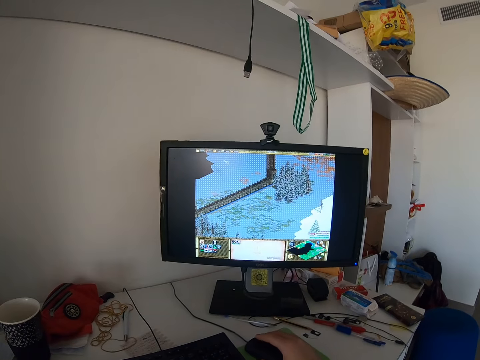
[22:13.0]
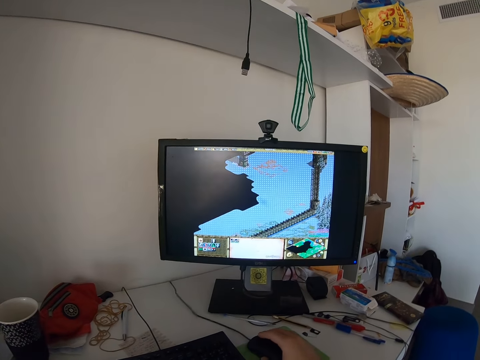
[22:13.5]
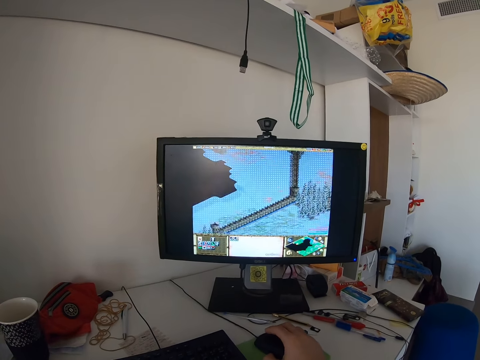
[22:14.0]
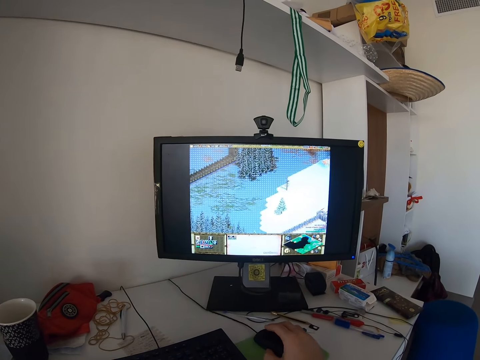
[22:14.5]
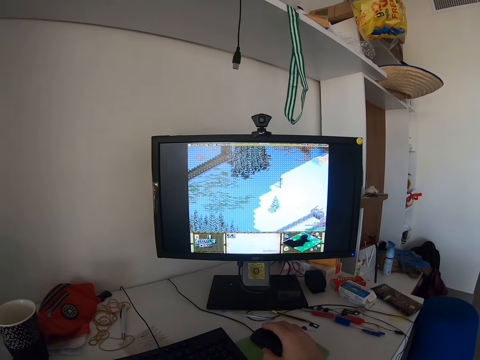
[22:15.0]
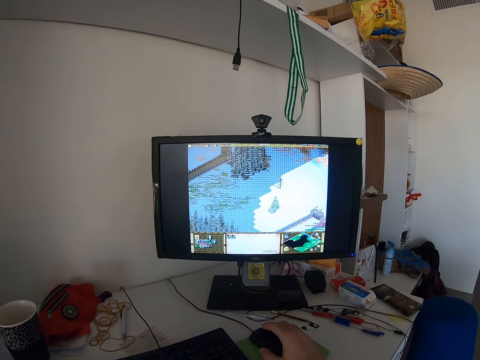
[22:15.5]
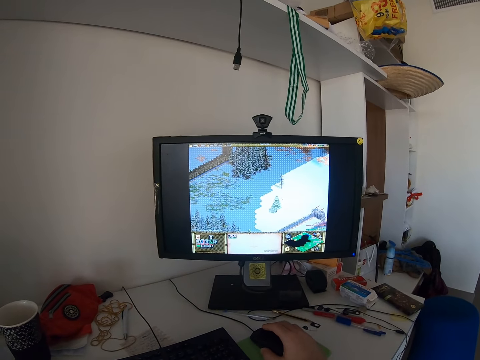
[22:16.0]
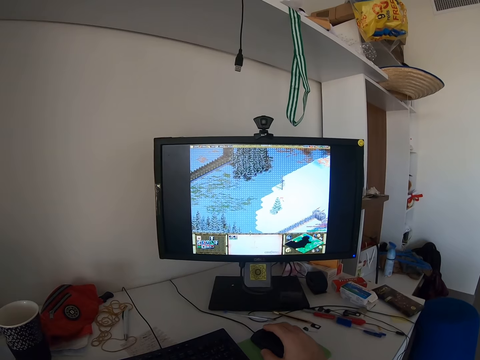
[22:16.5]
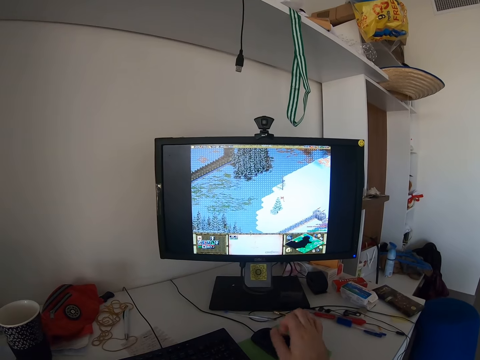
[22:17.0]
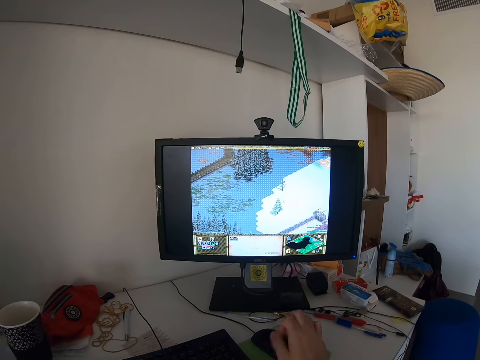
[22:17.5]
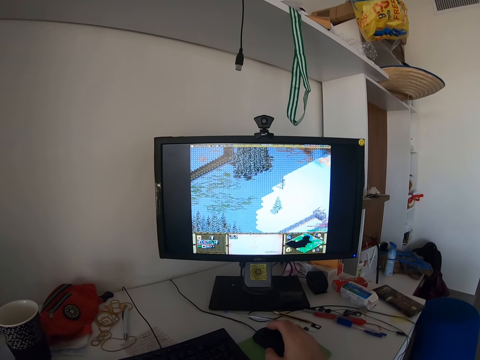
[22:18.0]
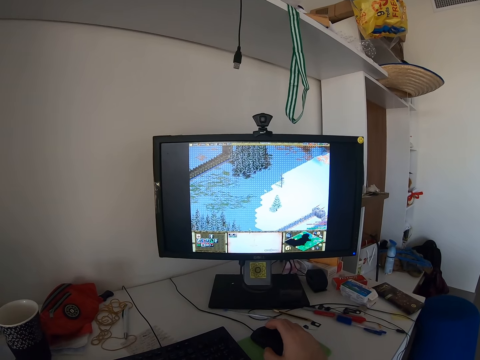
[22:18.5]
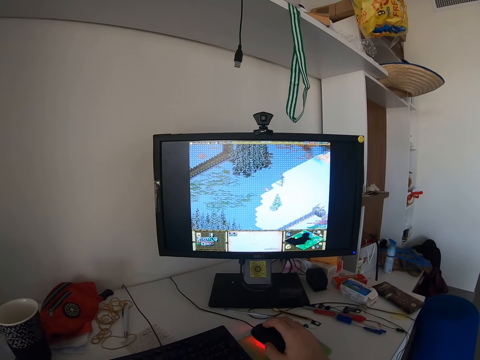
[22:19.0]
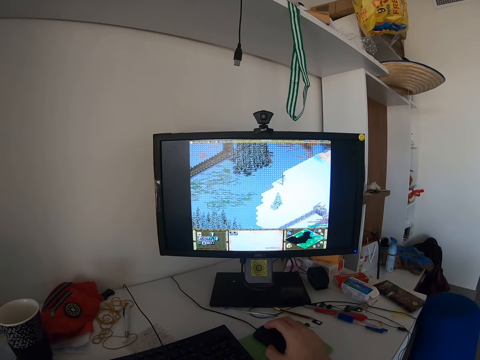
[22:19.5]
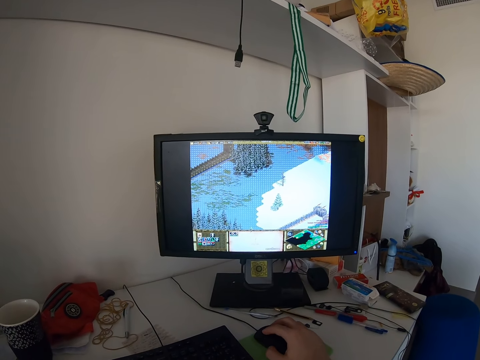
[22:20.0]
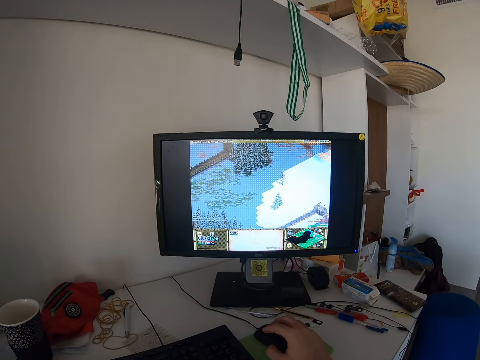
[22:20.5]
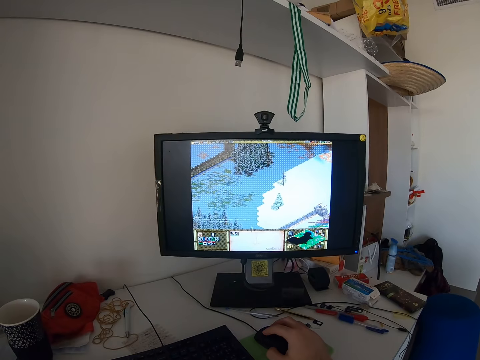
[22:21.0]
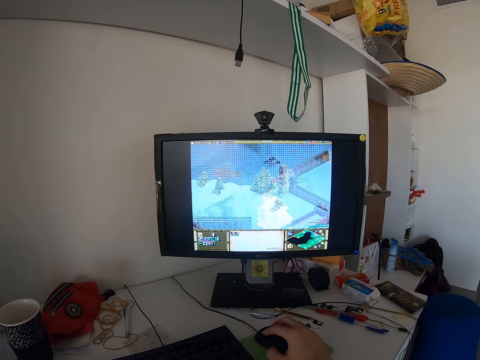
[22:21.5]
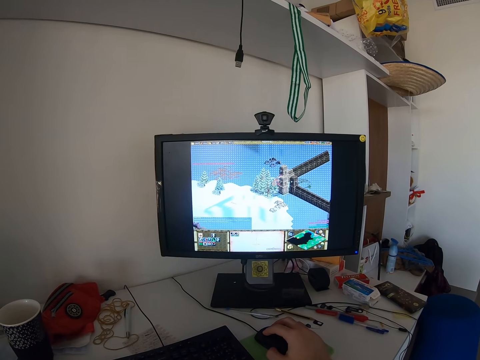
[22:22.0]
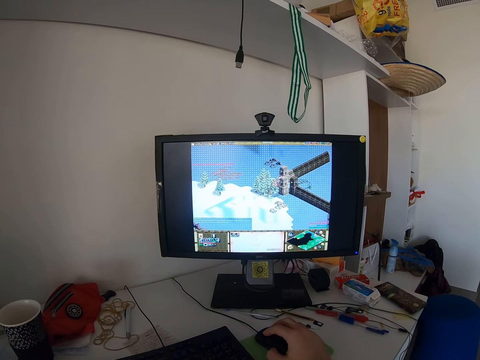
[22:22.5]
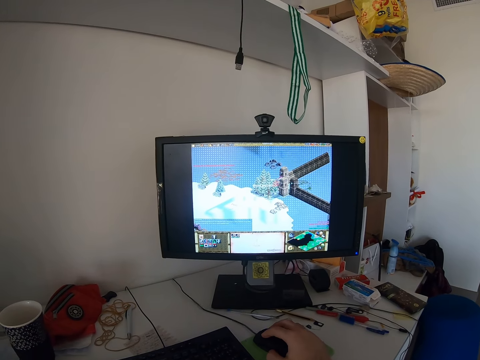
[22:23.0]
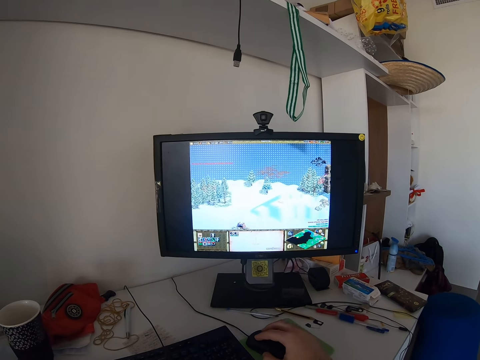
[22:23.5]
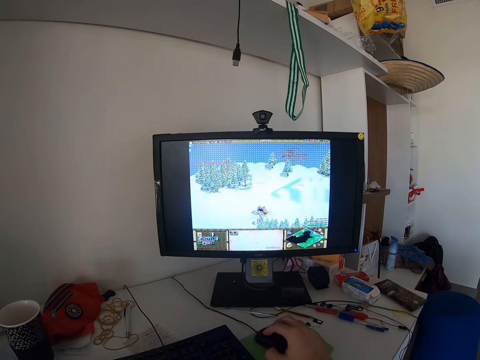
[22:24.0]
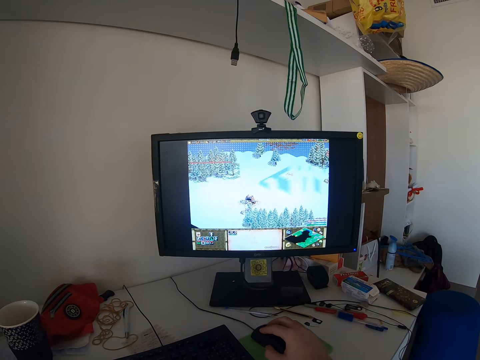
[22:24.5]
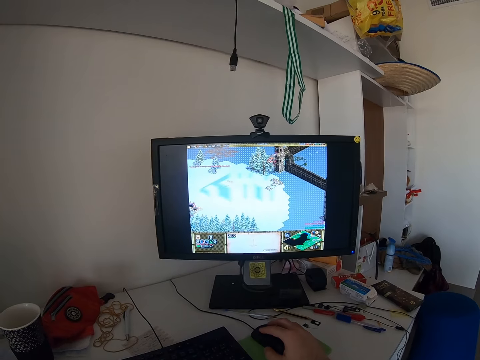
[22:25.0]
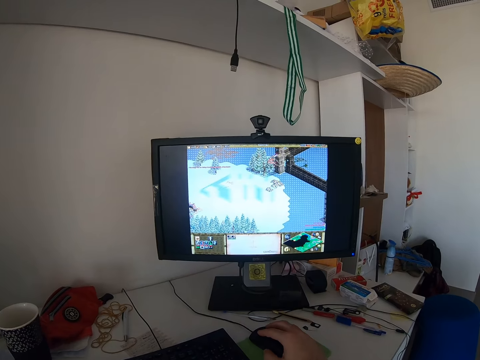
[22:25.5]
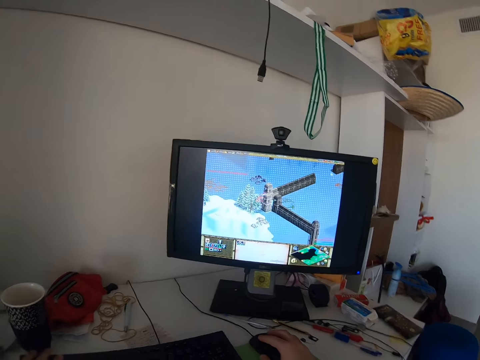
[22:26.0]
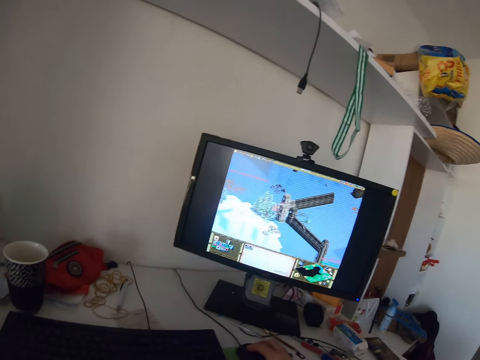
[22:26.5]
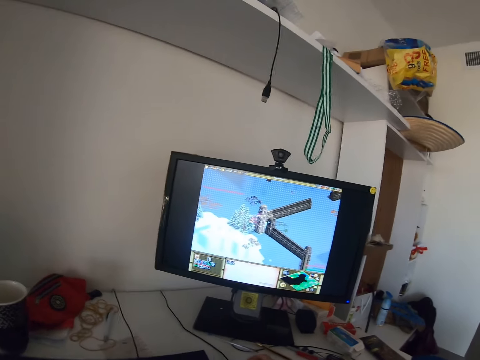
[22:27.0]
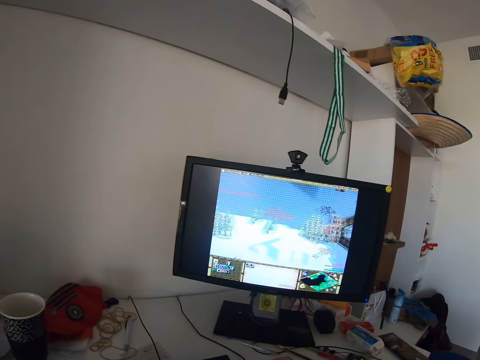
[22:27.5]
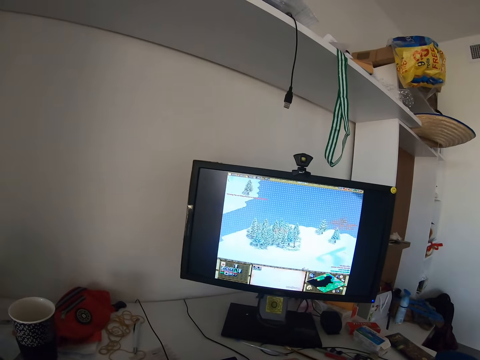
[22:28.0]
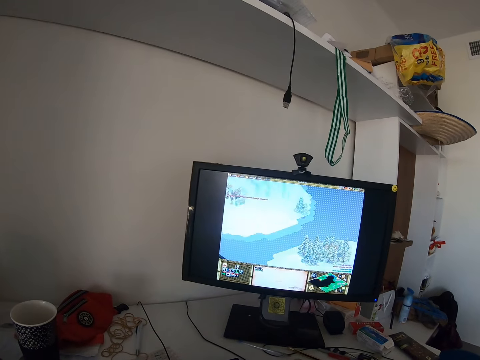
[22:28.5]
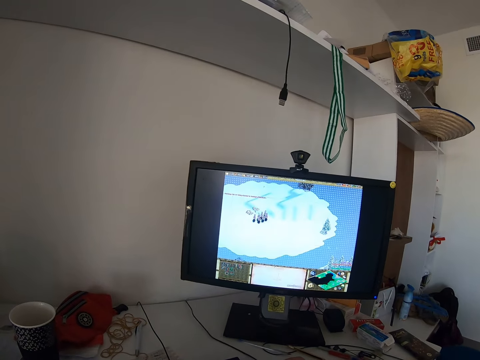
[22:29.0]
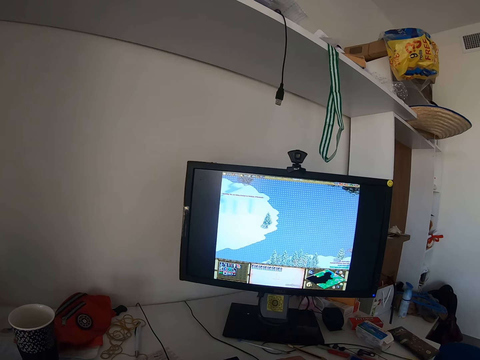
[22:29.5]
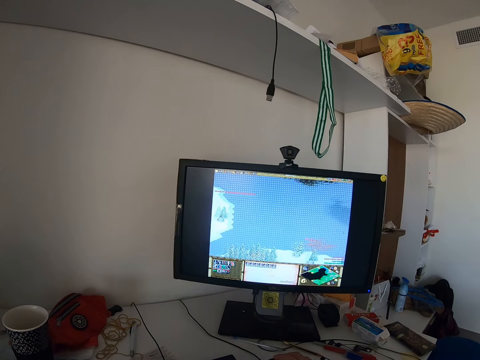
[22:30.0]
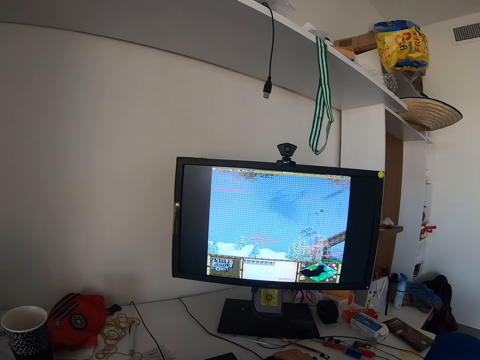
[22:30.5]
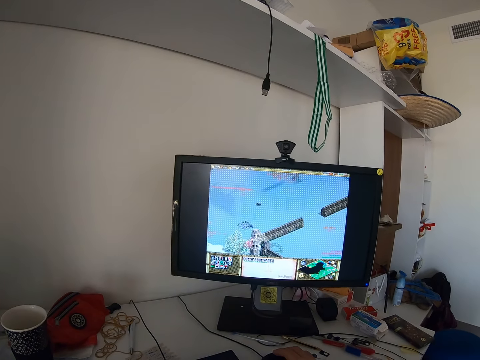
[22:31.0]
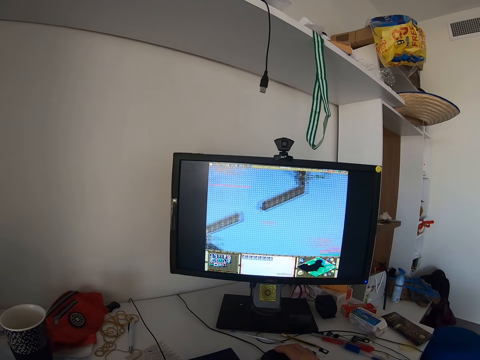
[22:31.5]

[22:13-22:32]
The camera wearer flexes his fingers. He plays a video game on the monitor with the mouse. He removes the right hand from the keyboard. He plays the game on the monitor with the mouse.

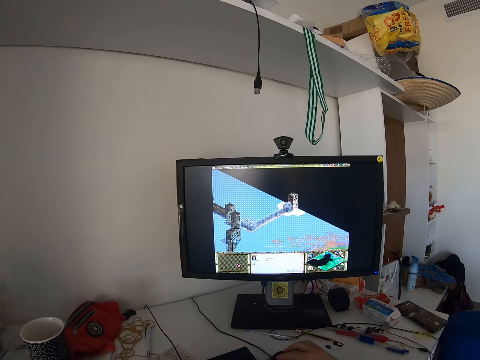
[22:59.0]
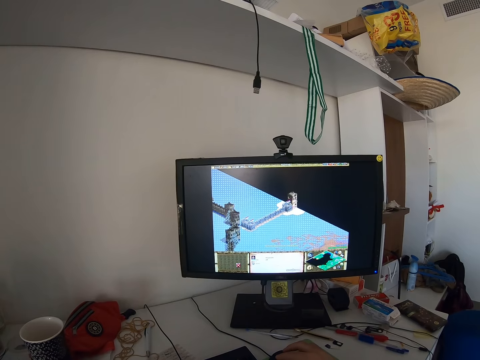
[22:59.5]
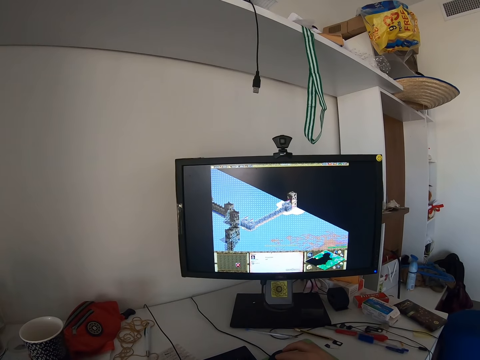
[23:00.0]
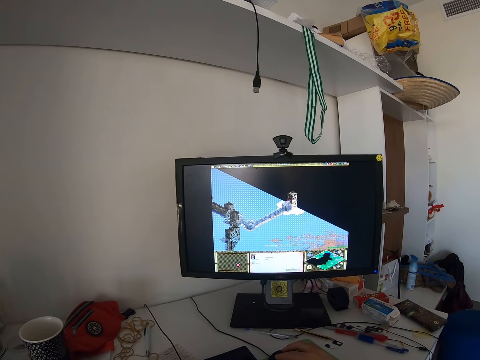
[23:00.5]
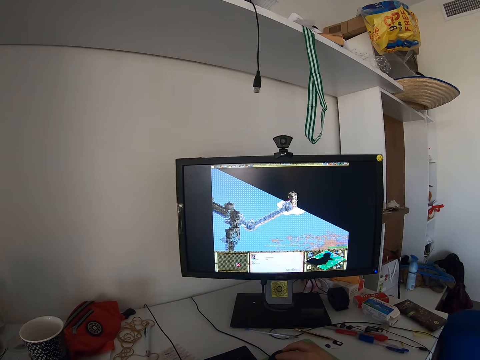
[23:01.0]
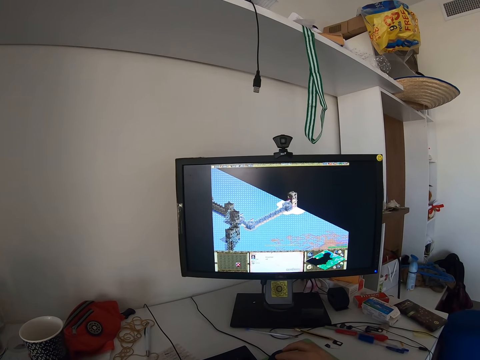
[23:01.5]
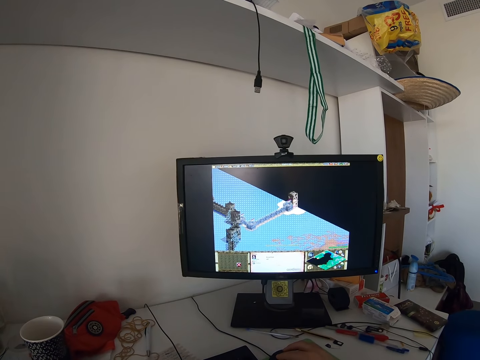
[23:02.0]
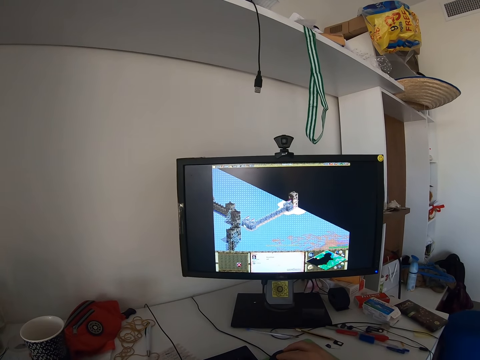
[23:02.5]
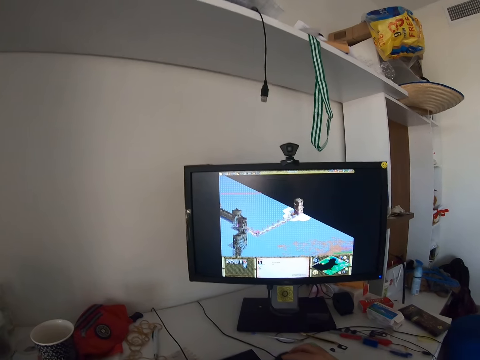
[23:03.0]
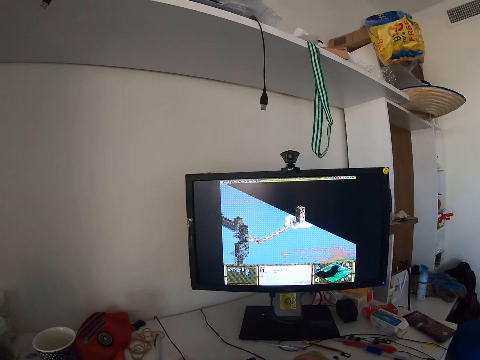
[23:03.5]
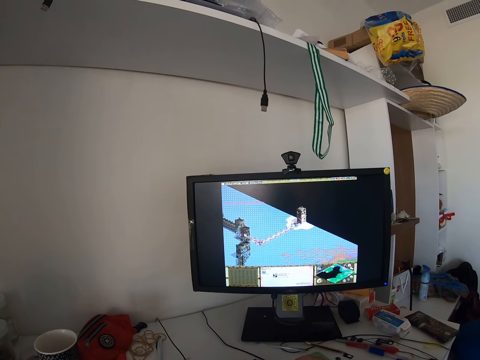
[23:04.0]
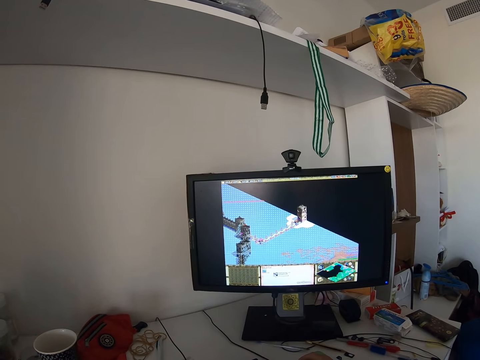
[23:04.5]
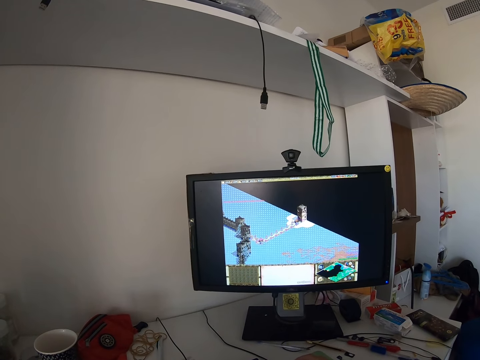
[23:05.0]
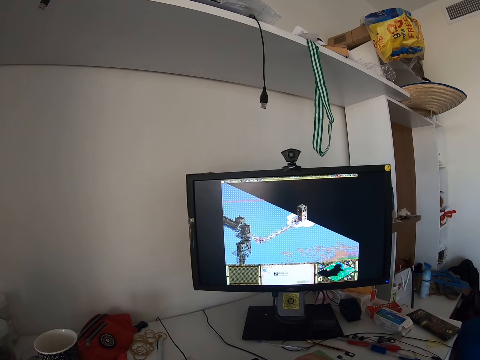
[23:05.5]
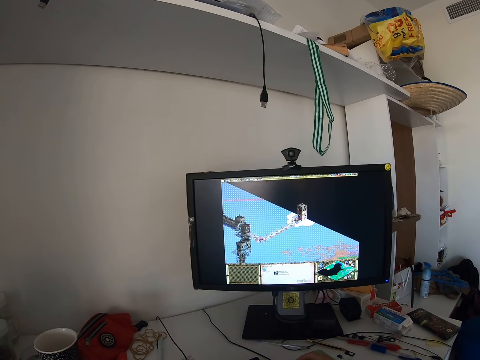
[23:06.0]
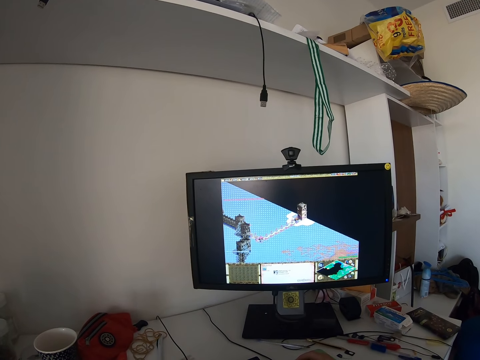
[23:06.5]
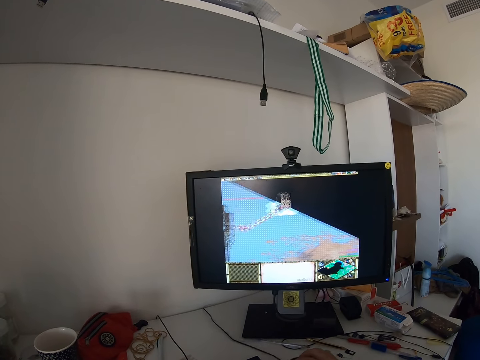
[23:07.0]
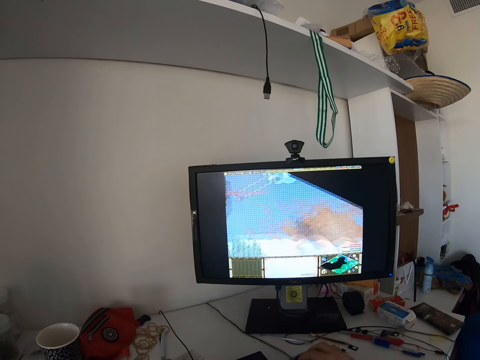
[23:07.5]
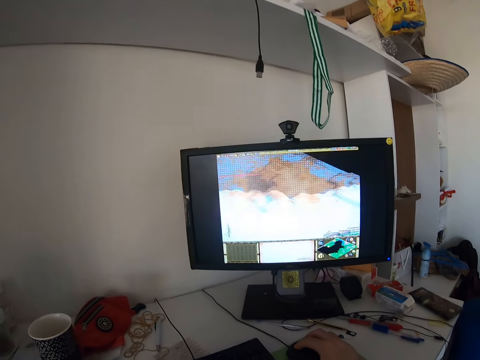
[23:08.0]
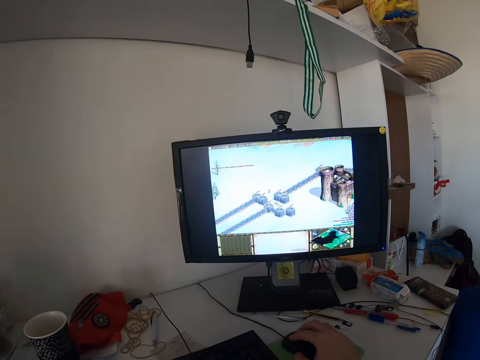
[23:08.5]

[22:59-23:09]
The camera wearer stops clicking the mouse. They move the mouse.
